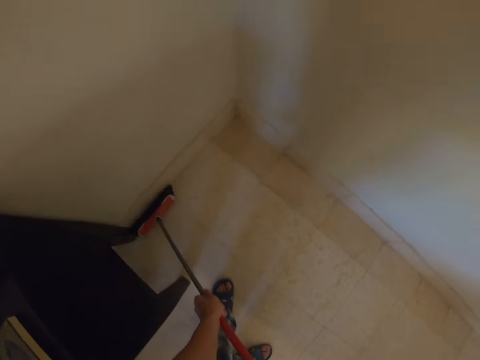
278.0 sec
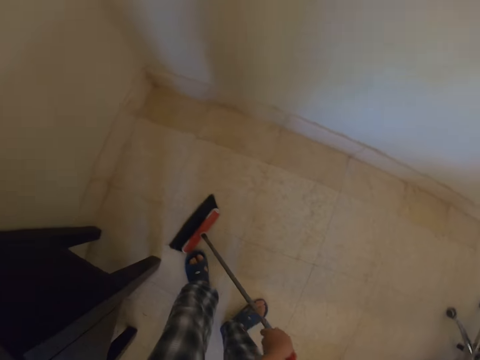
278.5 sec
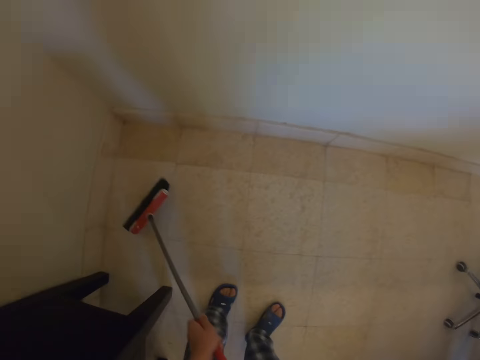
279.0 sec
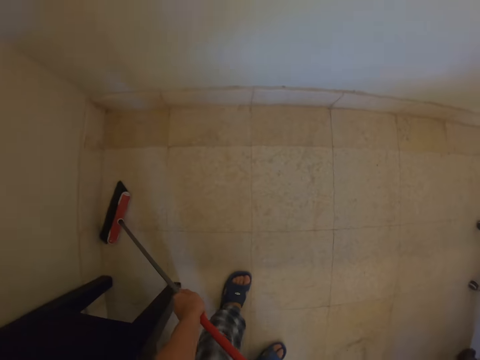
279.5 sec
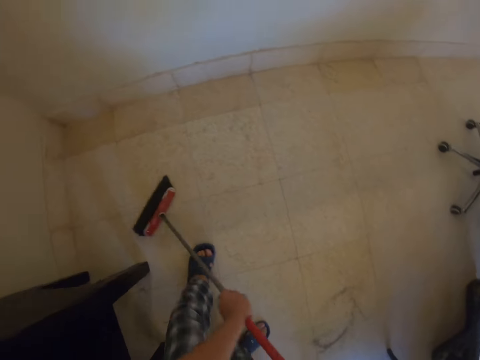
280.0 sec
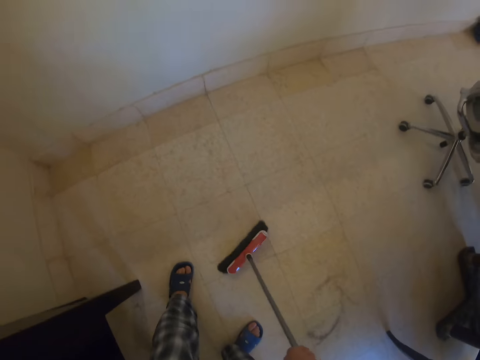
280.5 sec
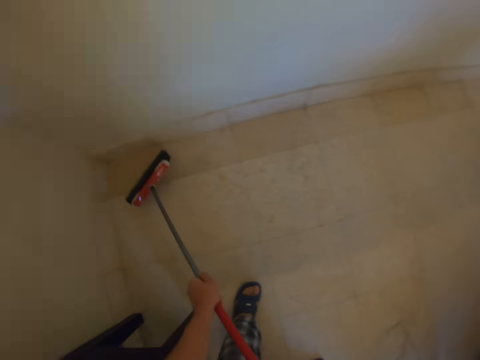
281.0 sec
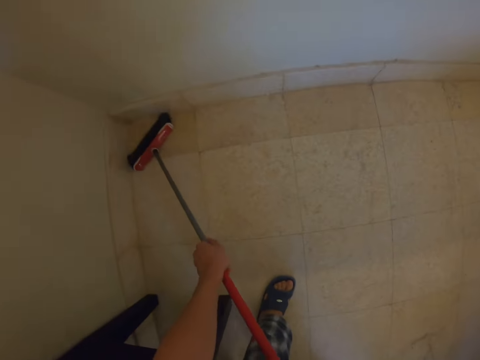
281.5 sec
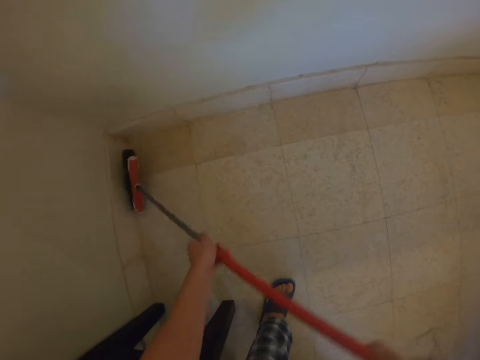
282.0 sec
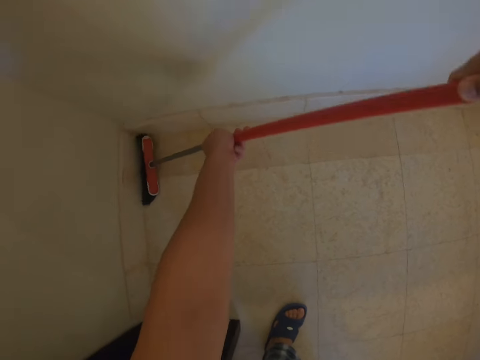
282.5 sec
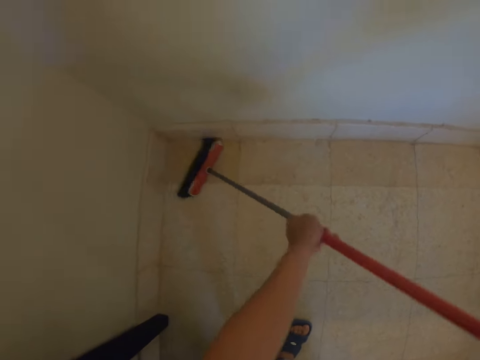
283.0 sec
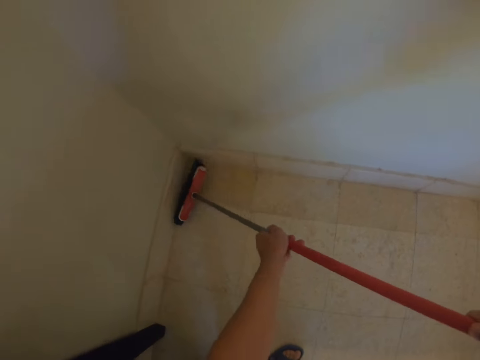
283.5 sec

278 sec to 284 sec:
The camera wearer sweeps the floor with the floor brush.

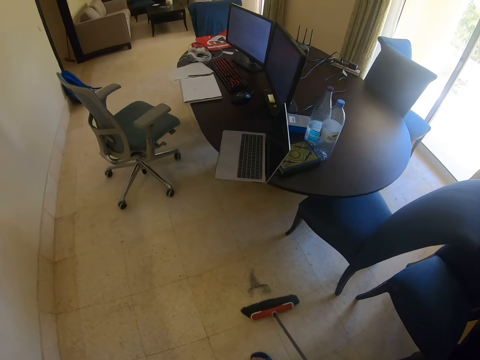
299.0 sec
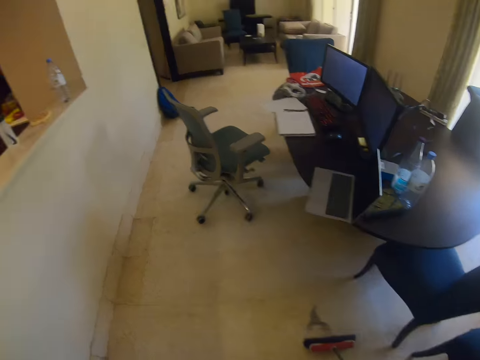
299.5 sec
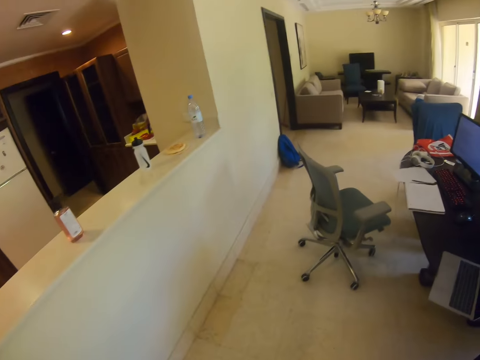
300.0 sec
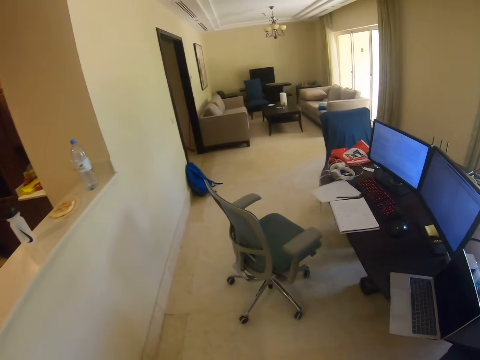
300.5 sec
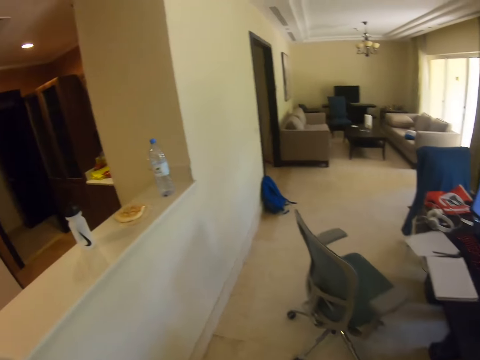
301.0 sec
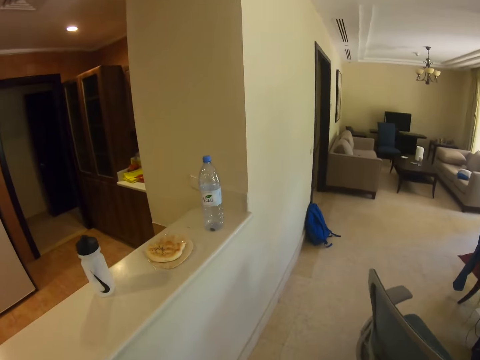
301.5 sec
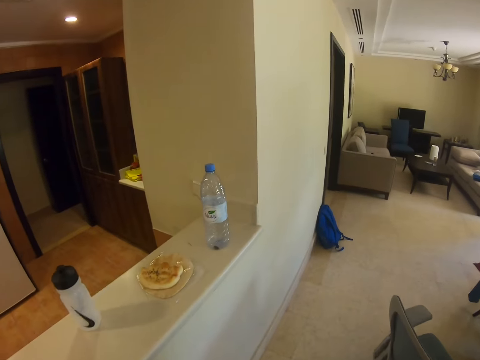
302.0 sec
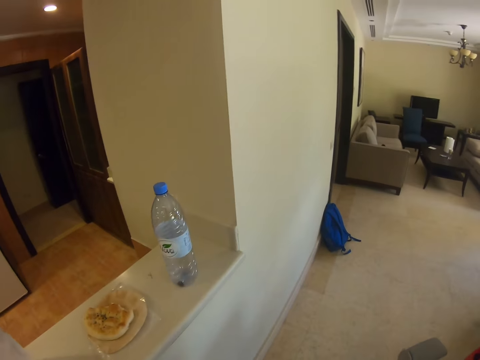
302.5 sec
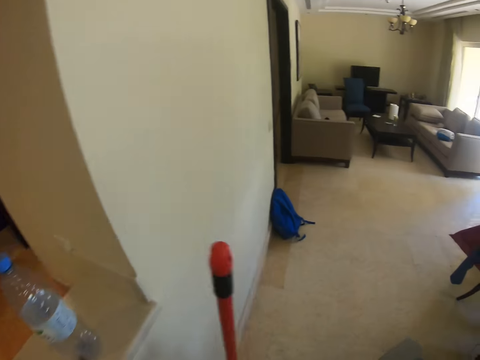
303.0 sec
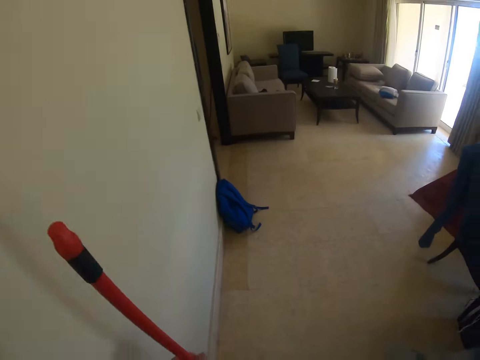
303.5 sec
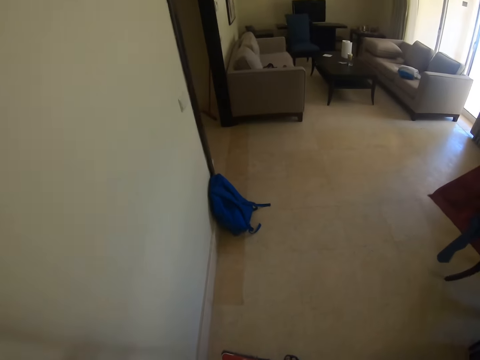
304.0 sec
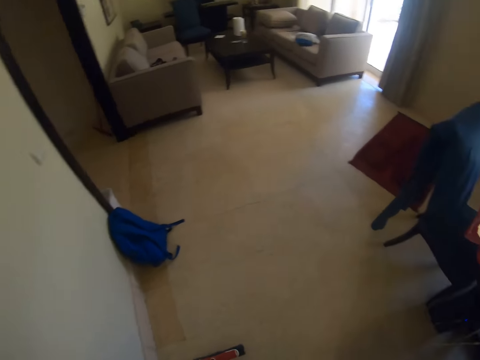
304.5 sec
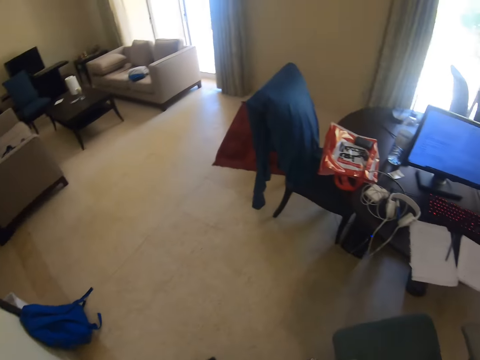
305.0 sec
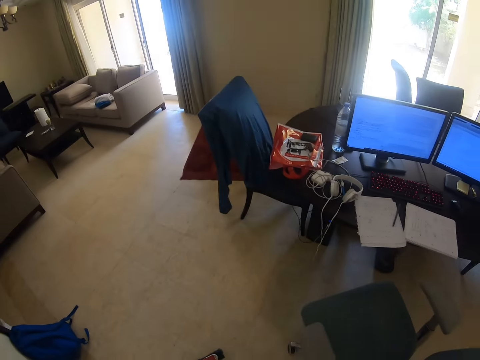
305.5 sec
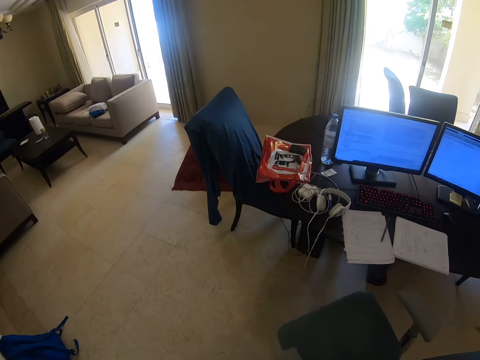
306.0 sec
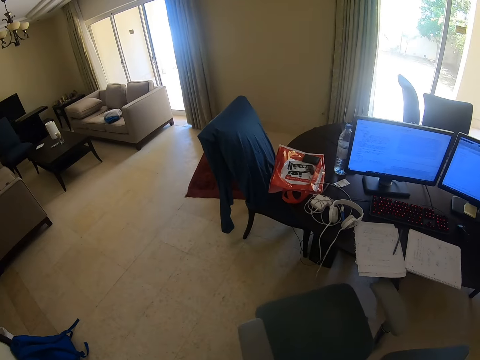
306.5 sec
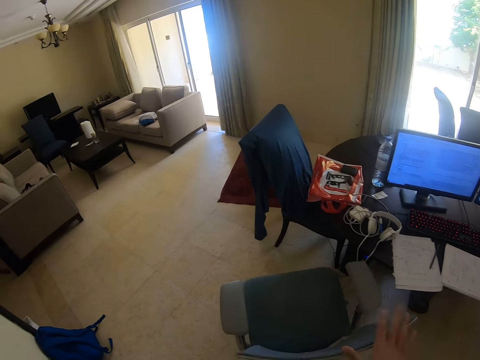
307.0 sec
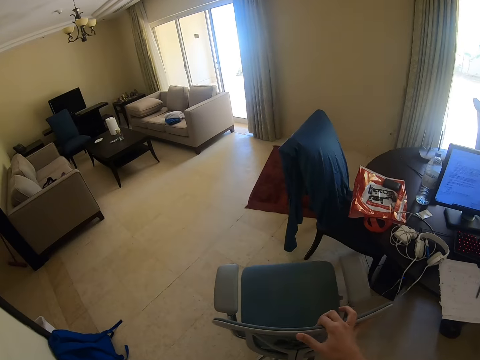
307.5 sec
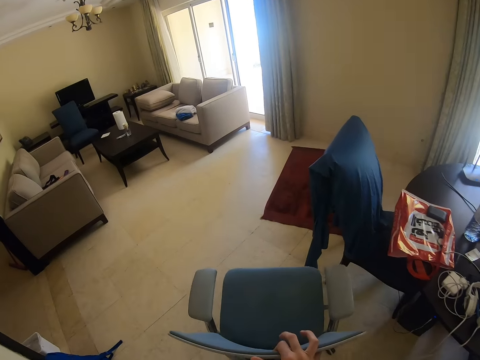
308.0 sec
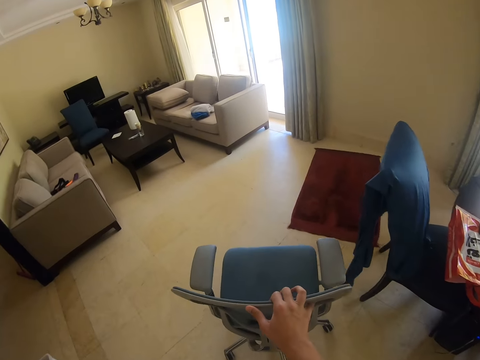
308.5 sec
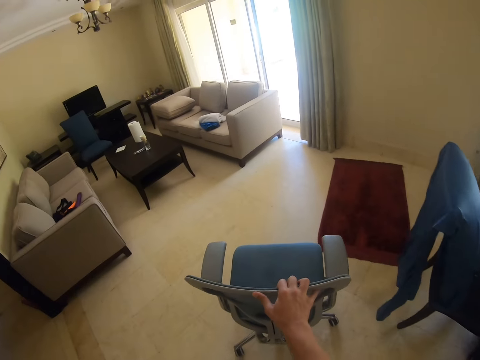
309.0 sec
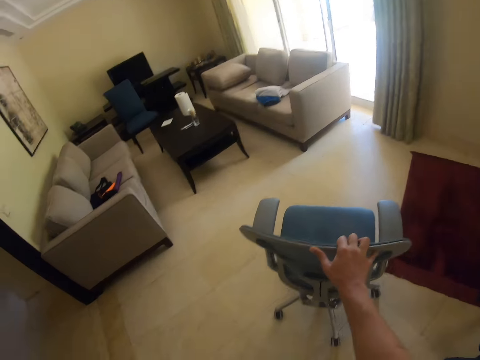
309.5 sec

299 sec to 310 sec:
The camera wearer walks around in the room. They push a chair on the floor.

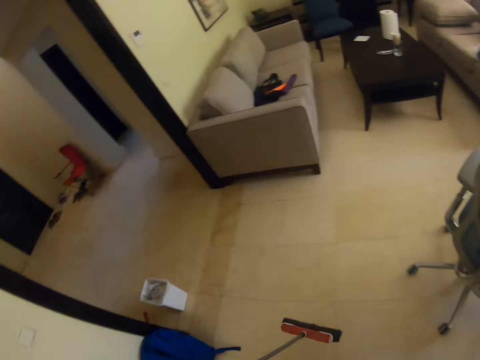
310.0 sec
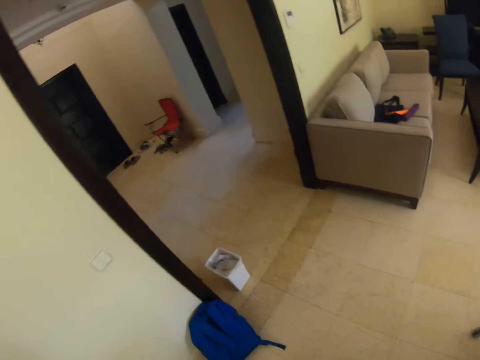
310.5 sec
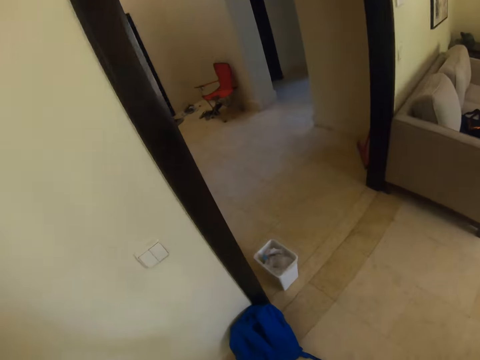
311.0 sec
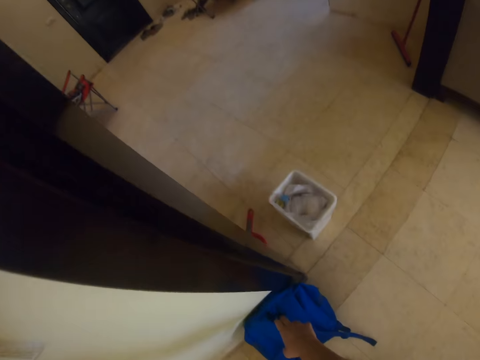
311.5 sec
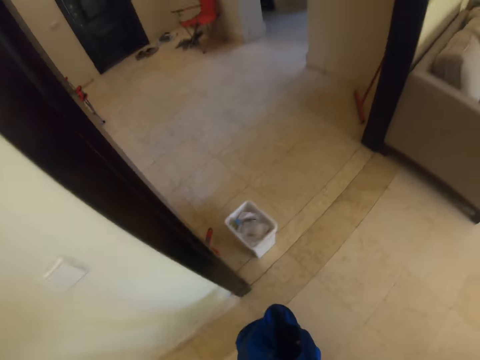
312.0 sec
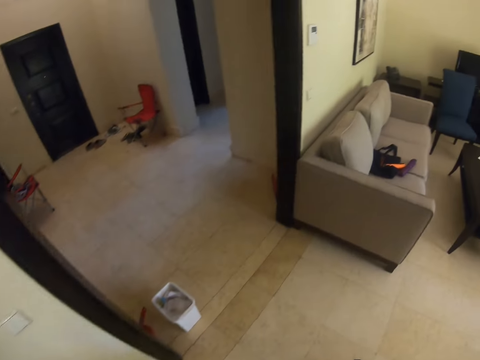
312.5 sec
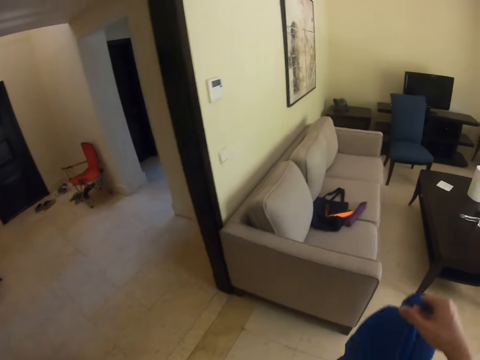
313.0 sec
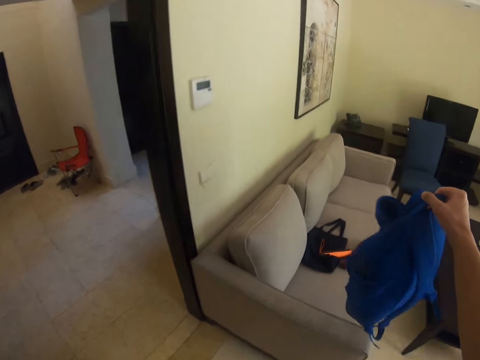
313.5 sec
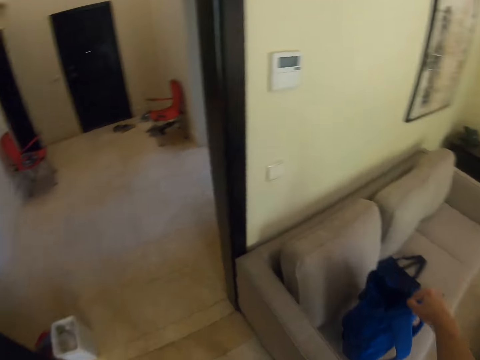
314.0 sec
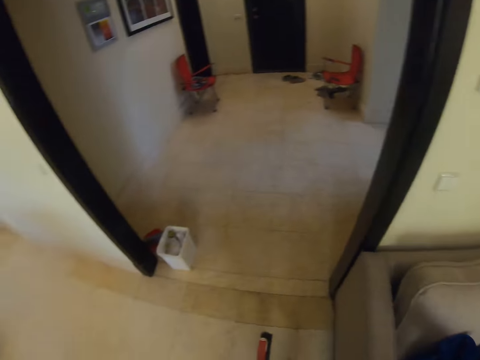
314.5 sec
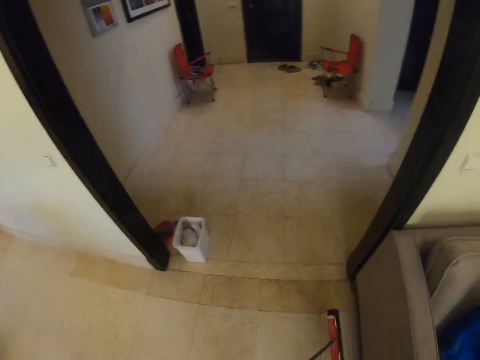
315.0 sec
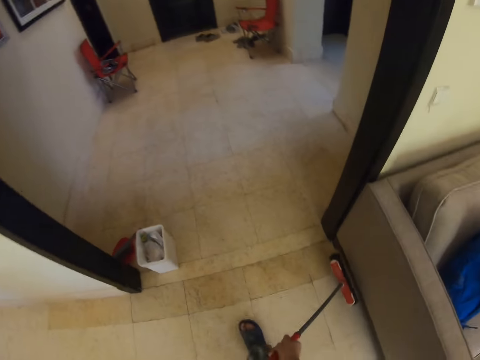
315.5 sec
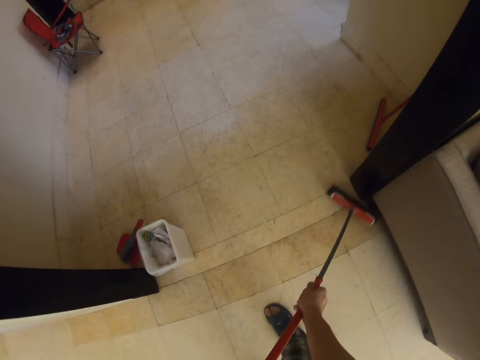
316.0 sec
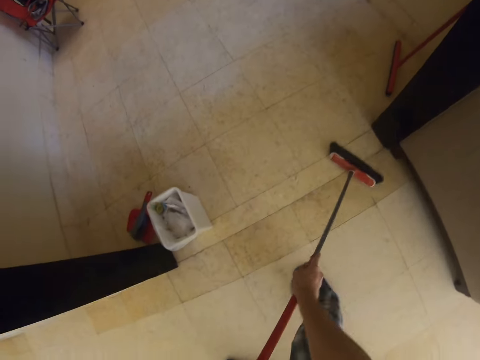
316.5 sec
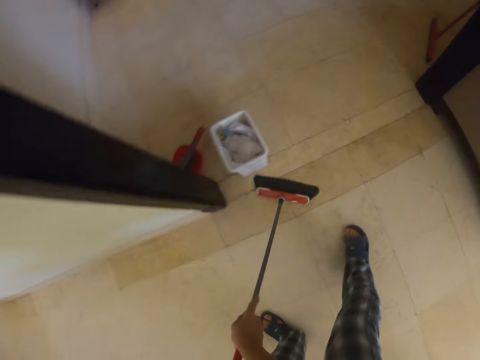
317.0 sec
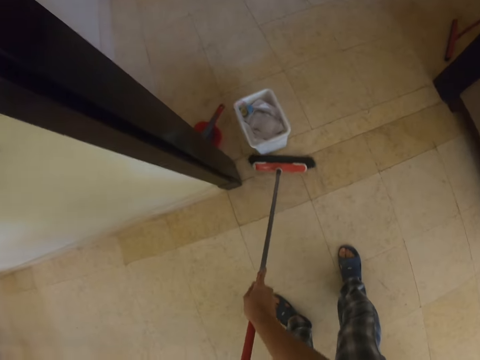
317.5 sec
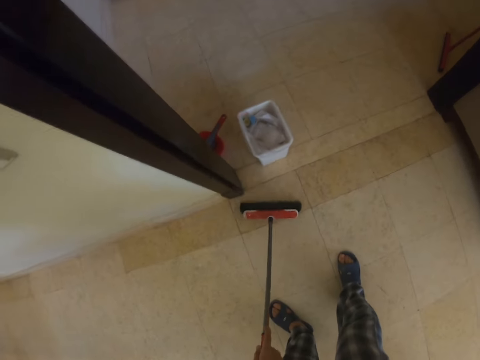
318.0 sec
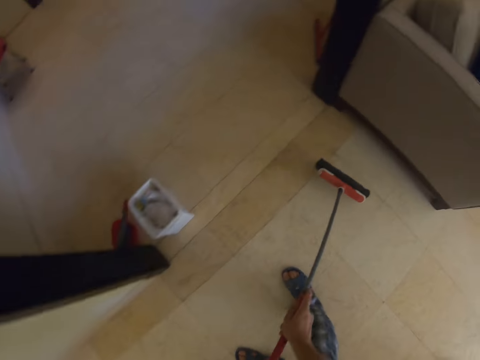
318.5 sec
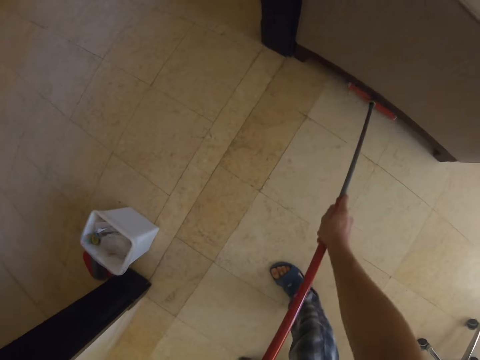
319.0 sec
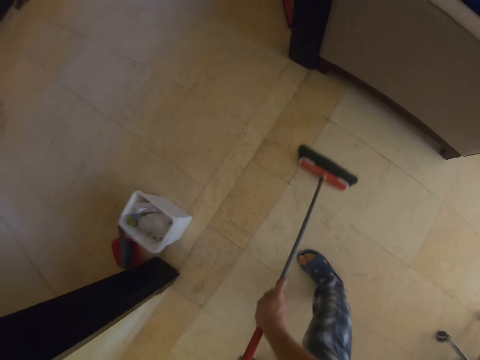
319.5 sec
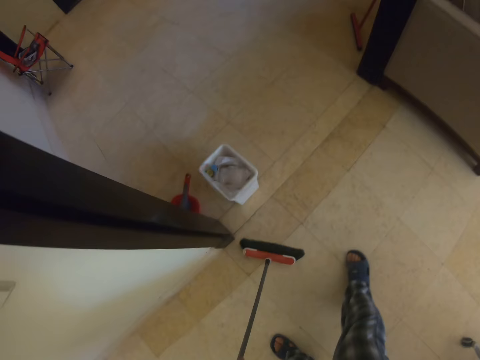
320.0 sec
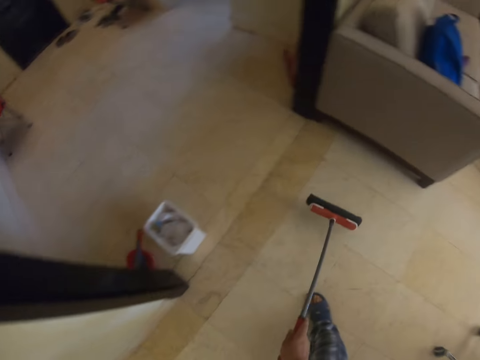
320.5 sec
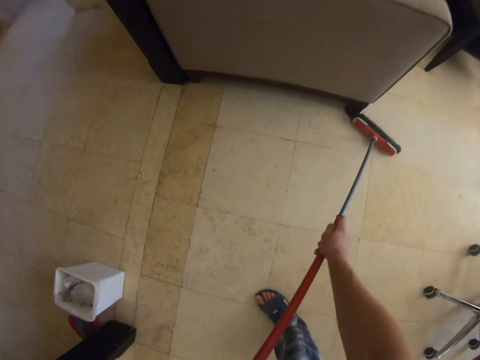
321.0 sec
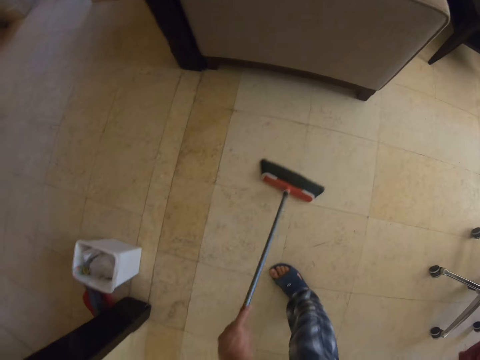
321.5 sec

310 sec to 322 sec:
The camera wearer picks up a backpack on the floor. They put the backpack on the sofa seat. They sweep the floor with the floor brush.
